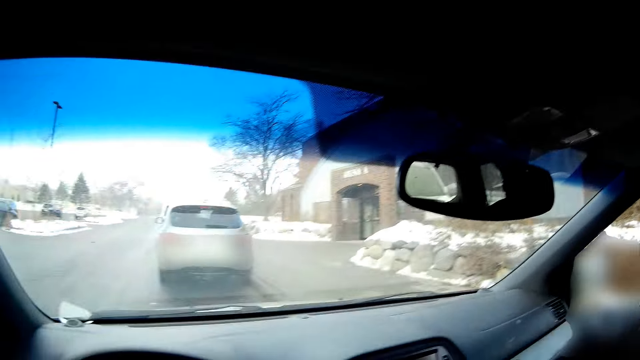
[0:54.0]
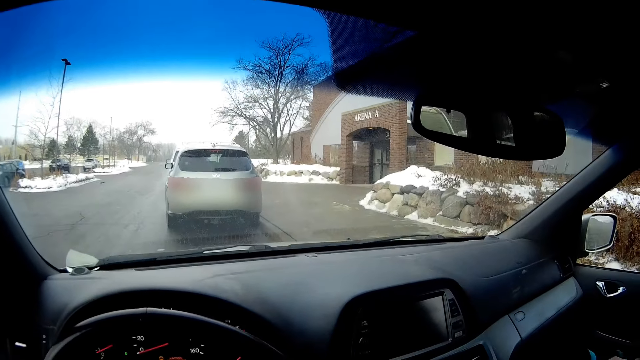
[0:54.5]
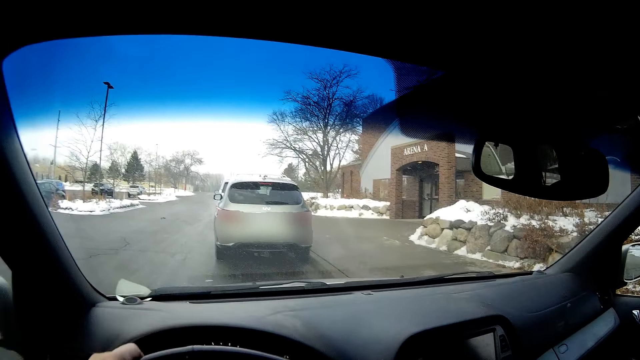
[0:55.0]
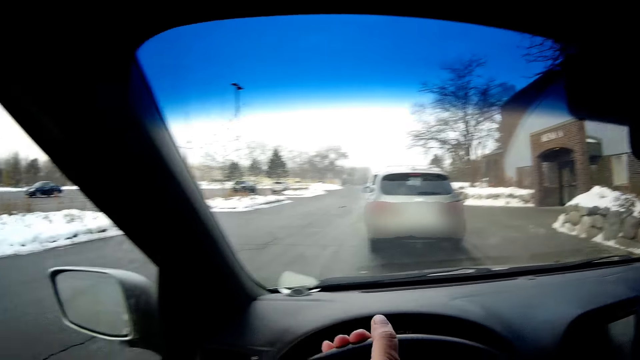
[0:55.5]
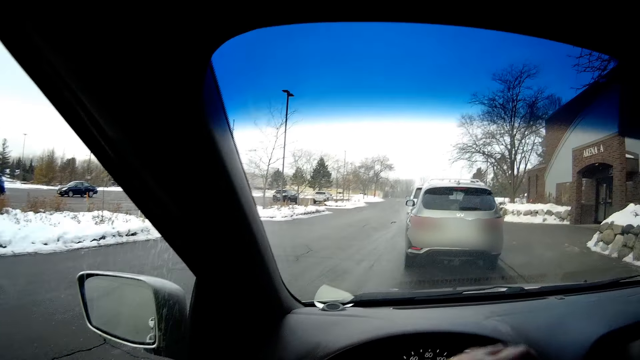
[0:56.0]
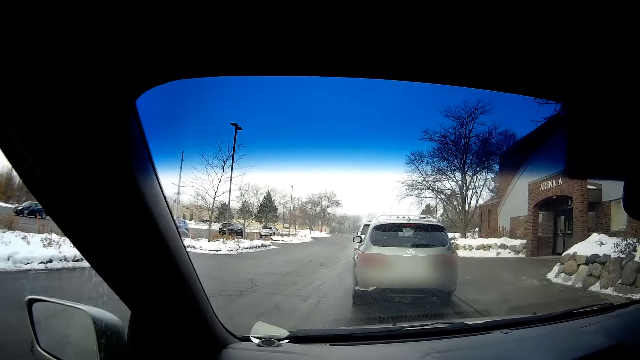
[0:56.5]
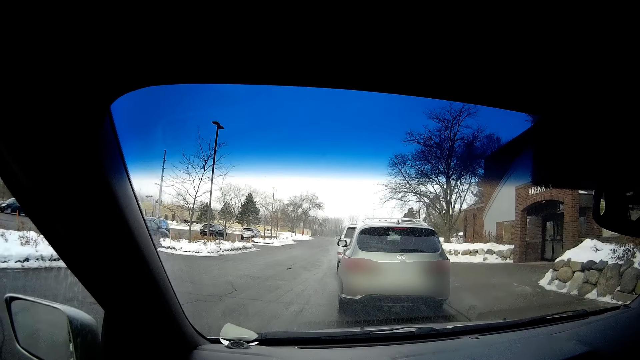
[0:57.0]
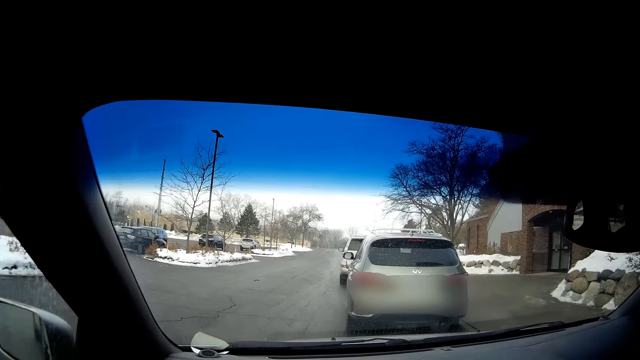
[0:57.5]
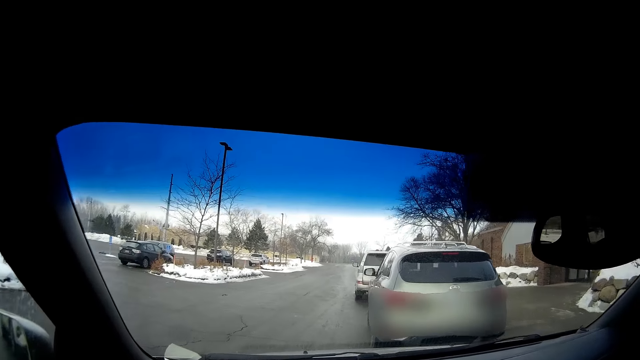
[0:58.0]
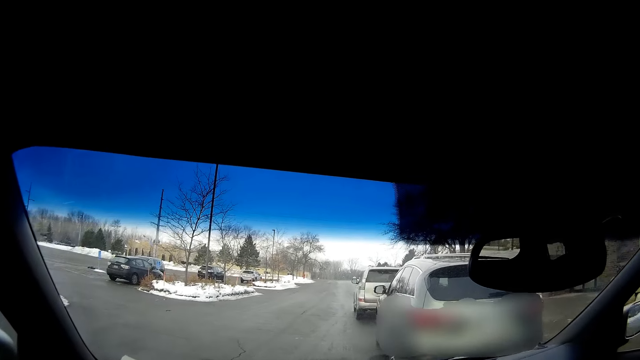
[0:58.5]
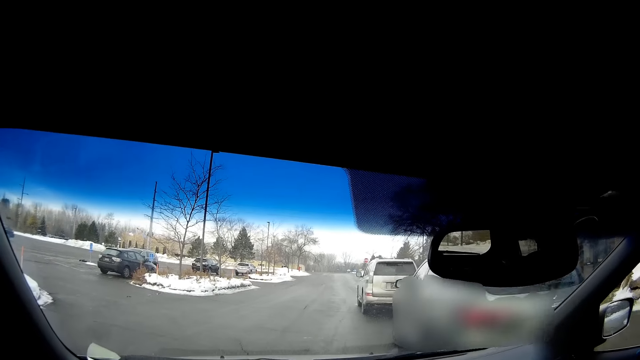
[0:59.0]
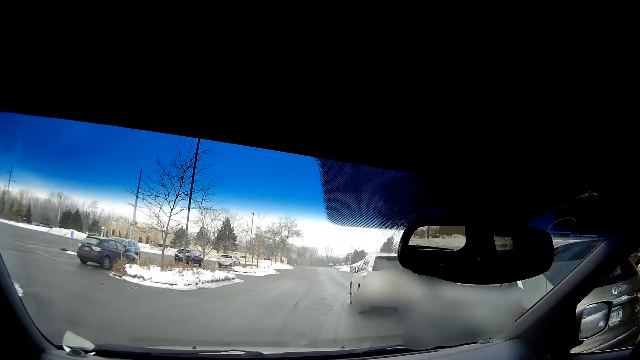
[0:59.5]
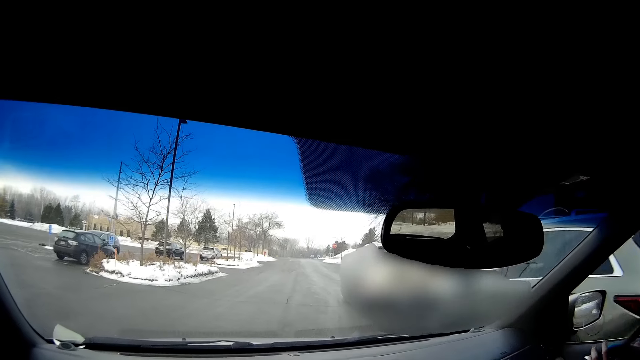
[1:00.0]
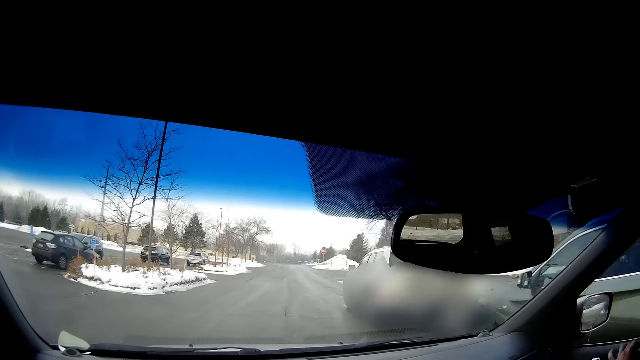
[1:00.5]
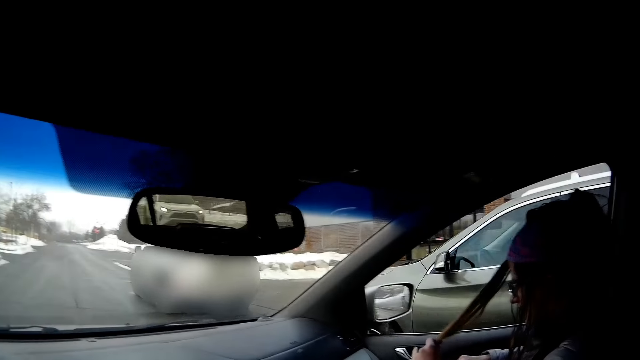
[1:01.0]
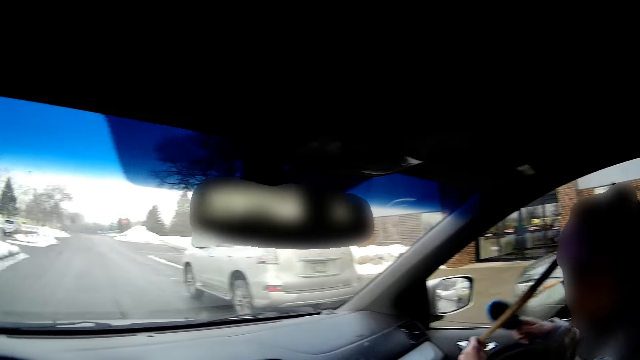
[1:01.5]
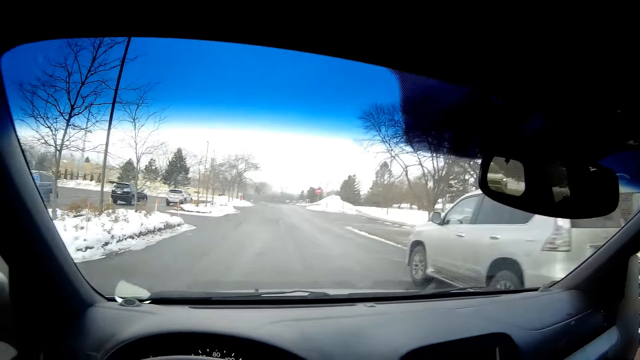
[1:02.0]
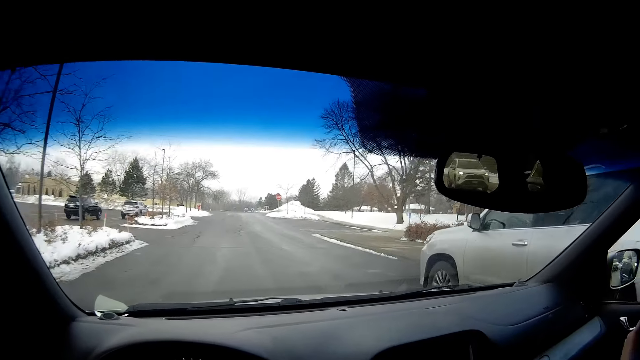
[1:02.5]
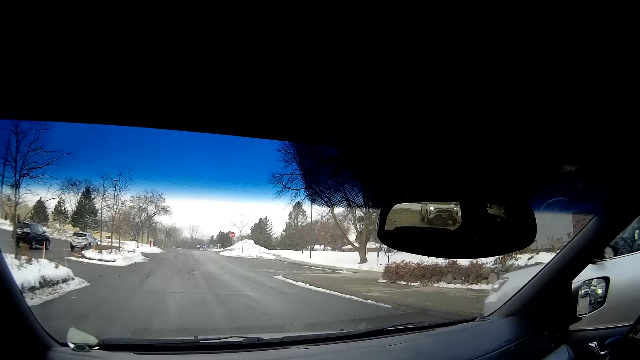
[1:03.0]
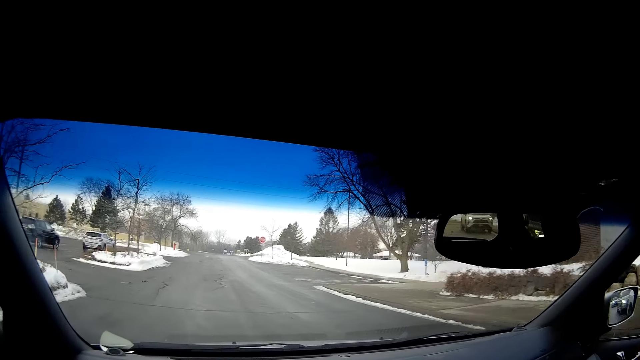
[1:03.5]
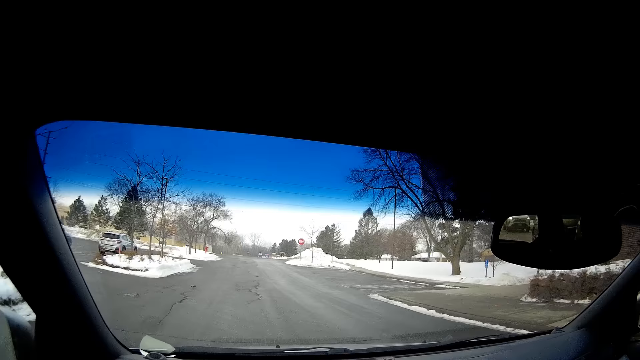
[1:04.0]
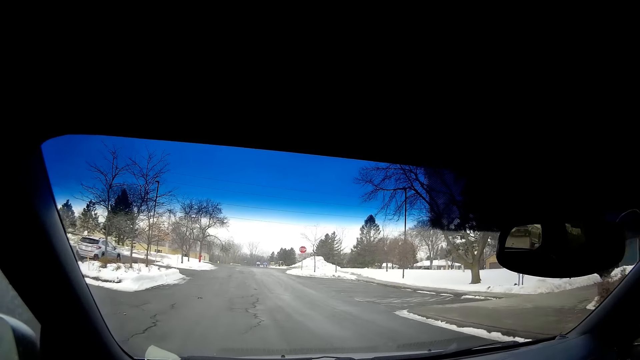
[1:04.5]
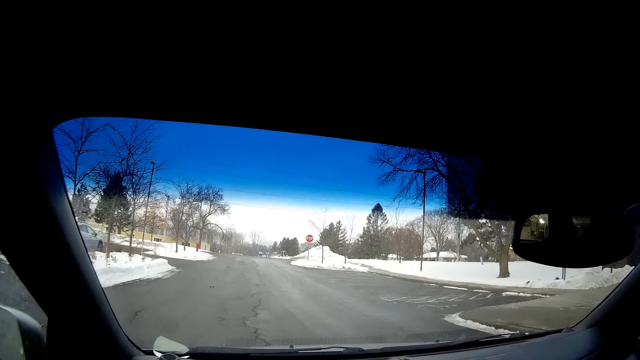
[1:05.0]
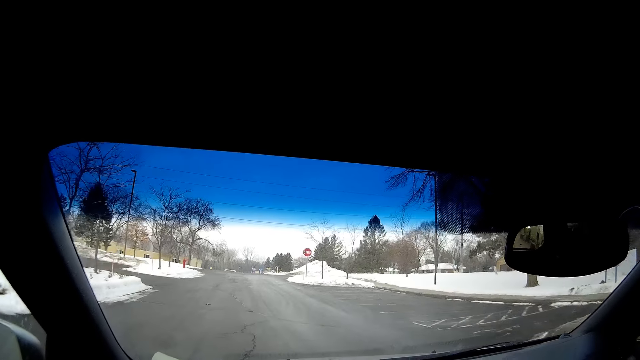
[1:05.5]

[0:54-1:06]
The camera wearer drives the car on the road.

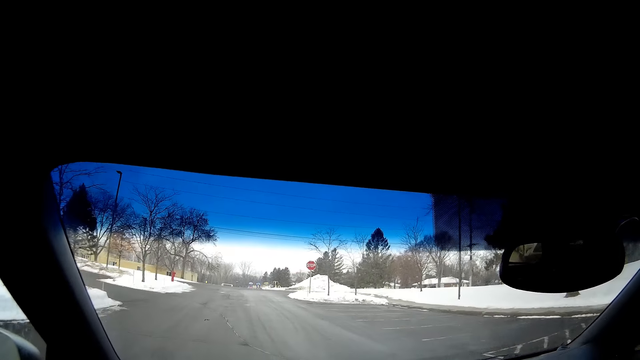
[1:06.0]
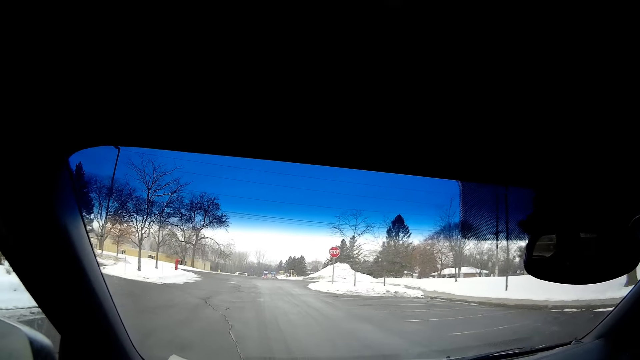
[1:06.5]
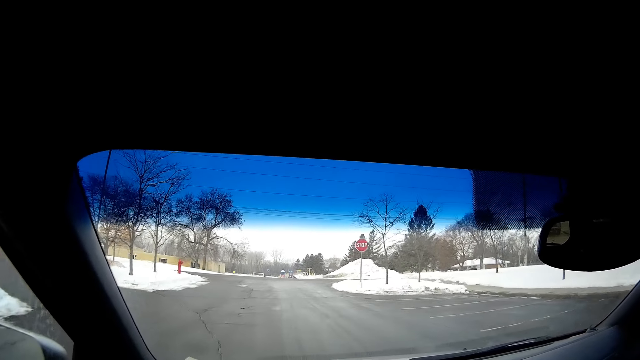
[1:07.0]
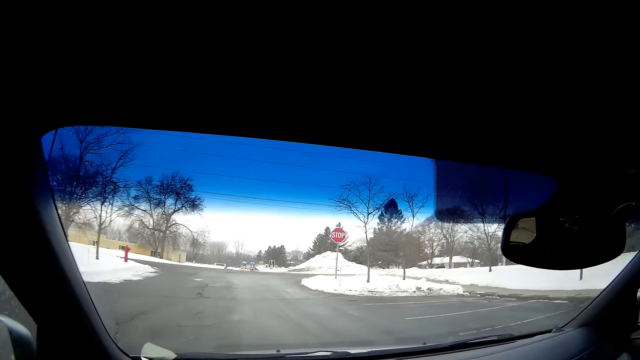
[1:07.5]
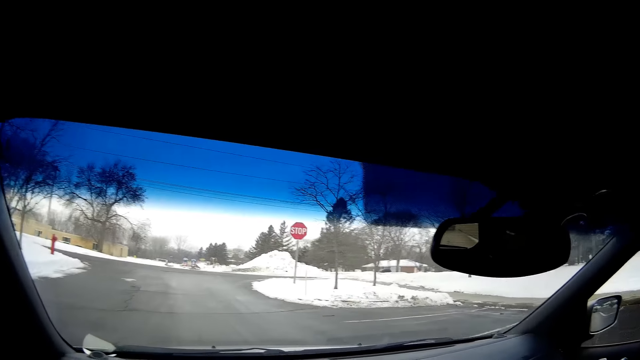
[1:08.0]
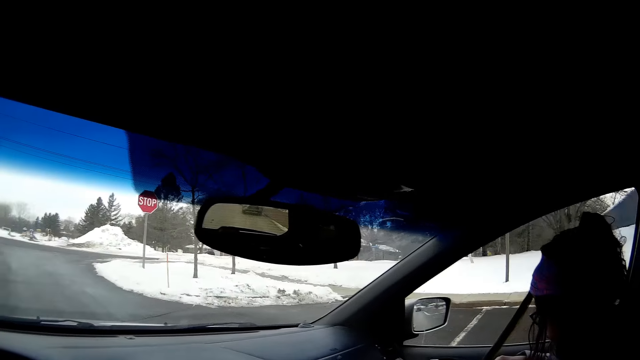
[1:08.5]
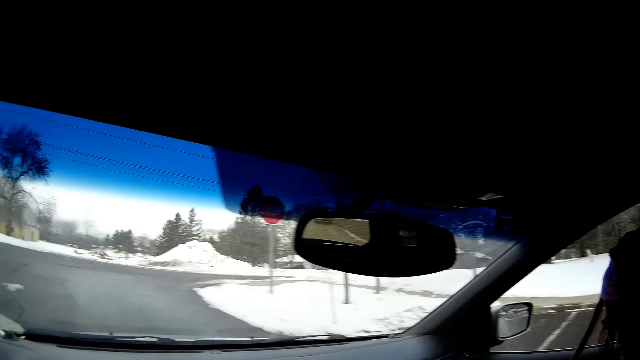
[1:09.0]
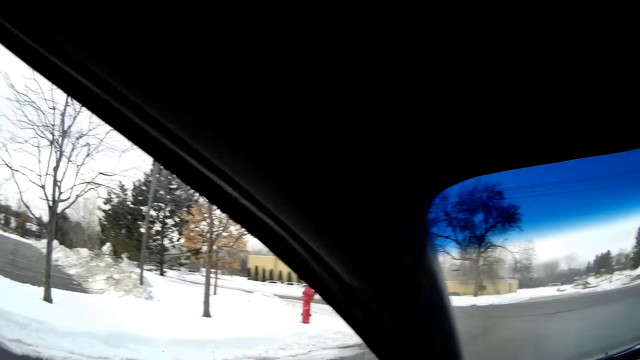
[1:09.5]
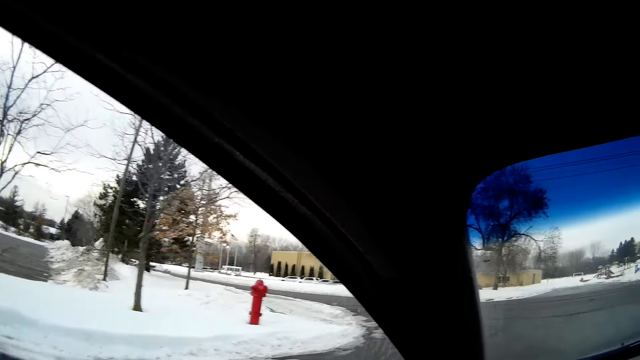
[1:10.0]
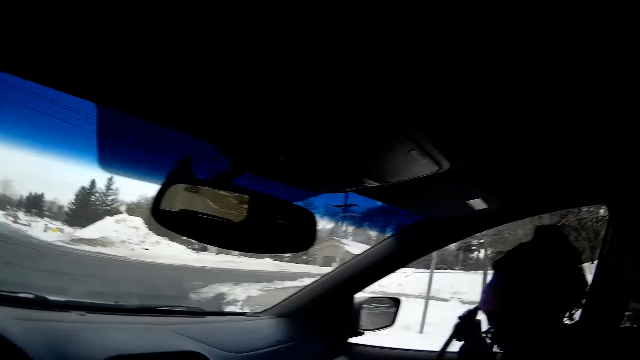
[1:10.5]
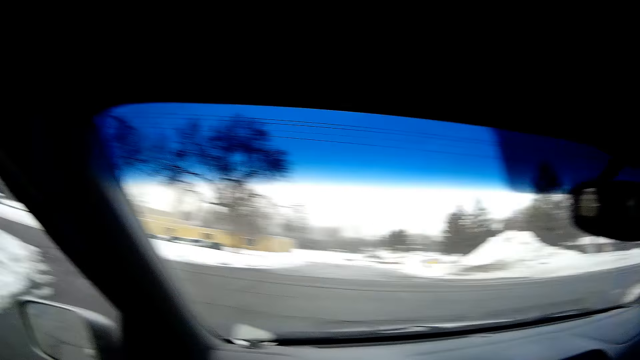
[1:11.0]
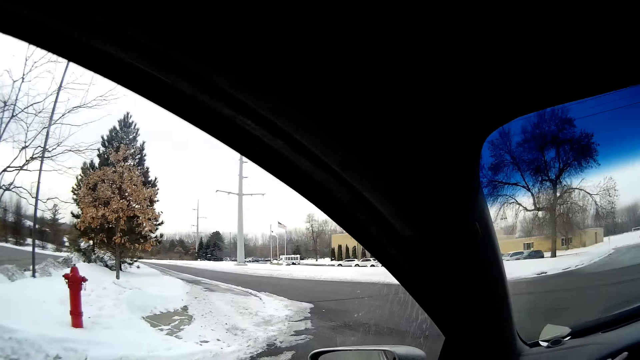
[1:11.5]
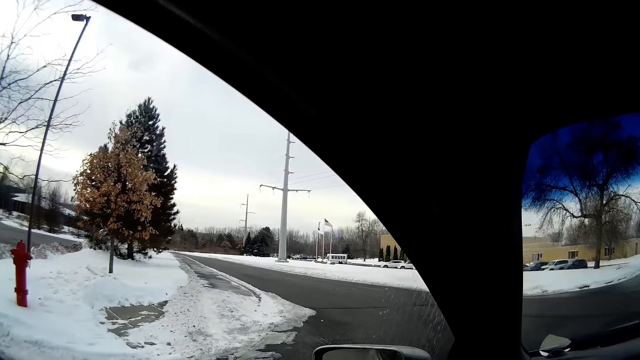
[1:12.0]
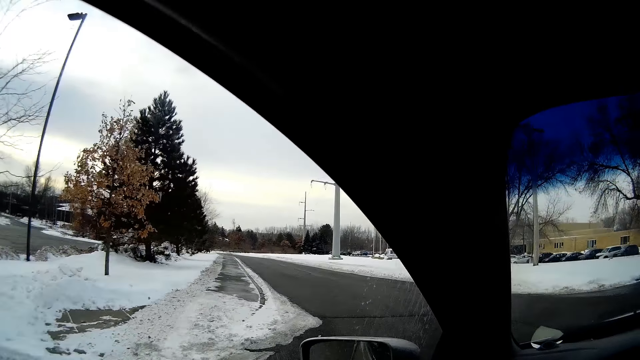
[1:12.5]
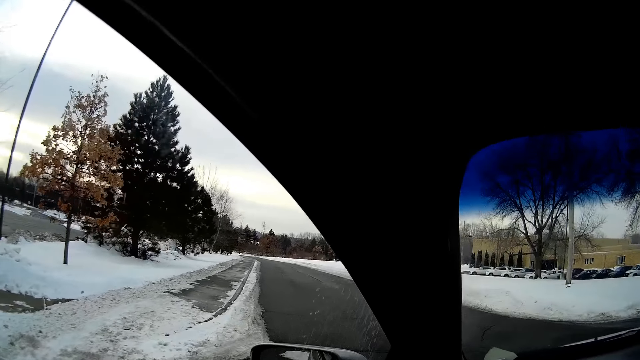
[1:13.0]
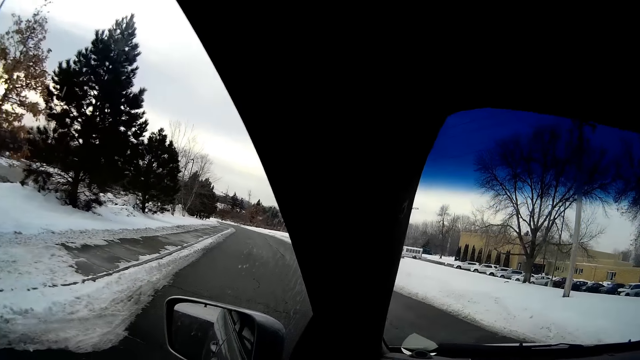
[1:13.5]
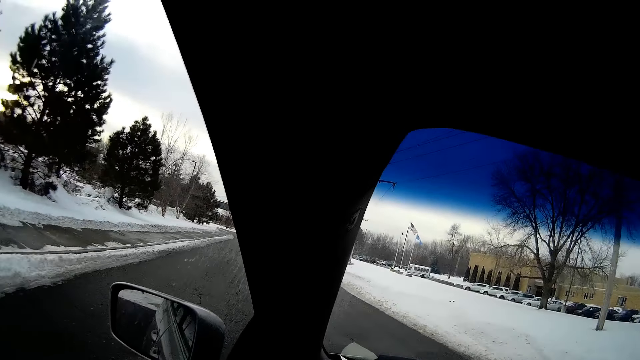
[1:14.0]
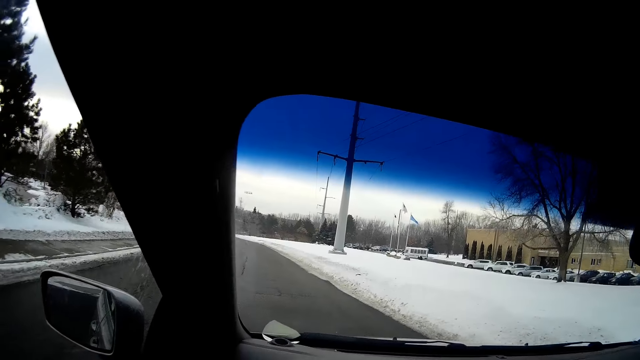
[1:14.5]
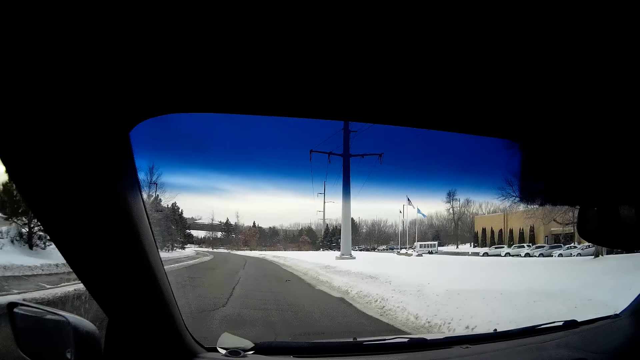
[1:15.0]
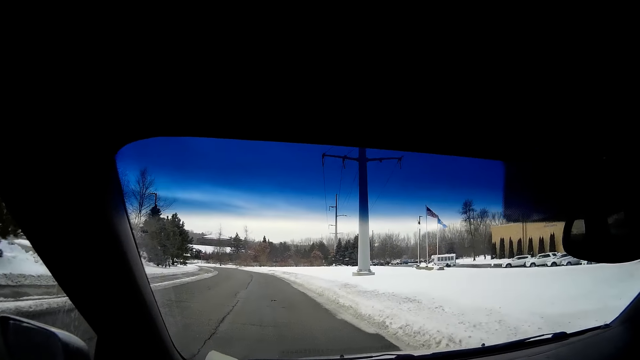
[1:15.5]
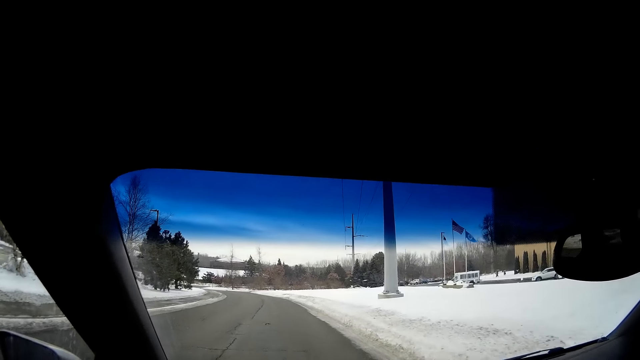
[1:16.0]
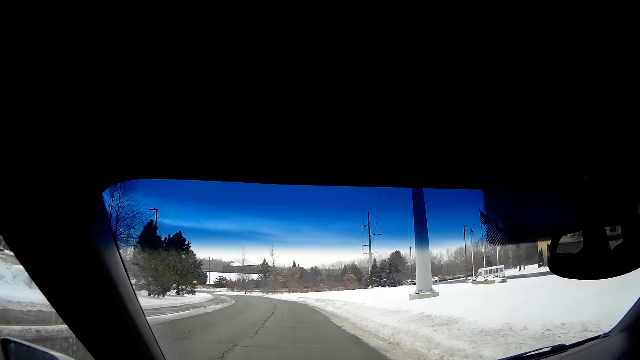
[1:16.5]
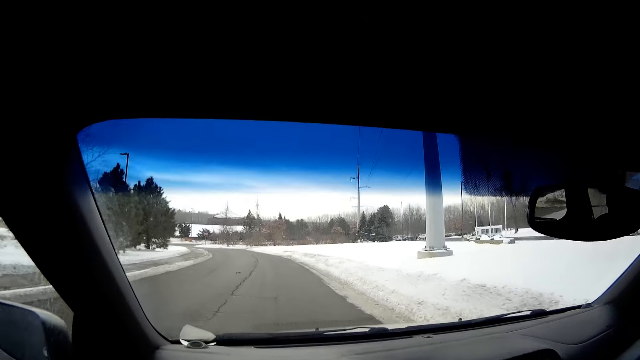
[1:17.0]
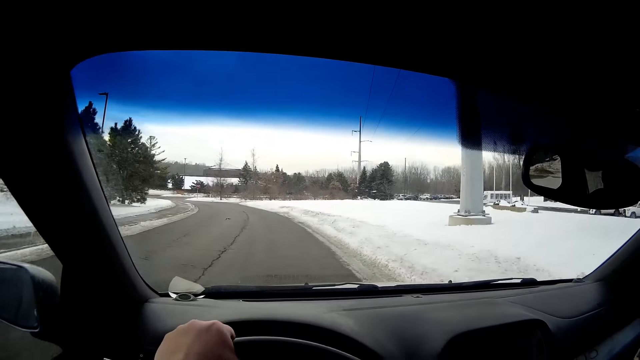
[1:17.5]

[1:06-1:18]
The camera wearer turns left. They drive the car on the road.
